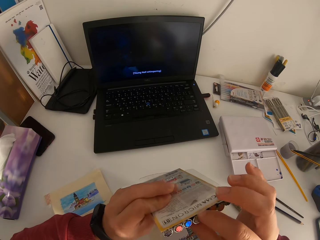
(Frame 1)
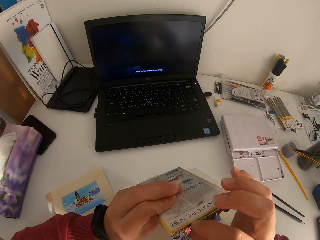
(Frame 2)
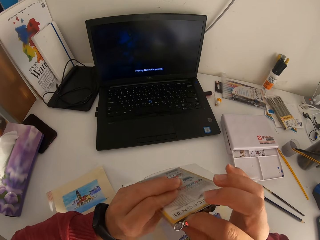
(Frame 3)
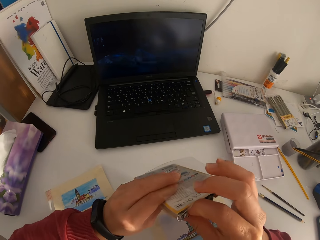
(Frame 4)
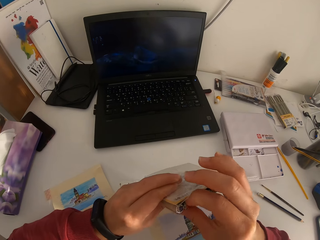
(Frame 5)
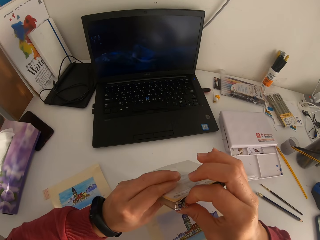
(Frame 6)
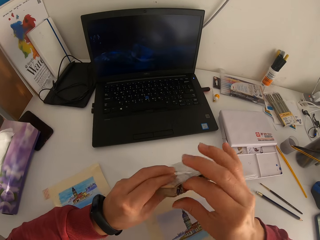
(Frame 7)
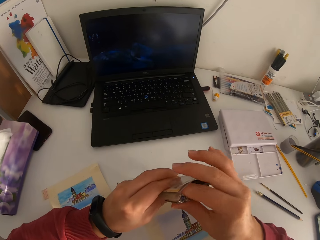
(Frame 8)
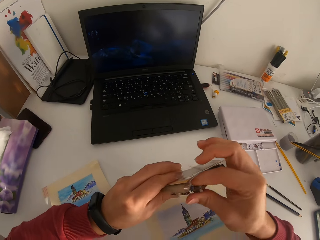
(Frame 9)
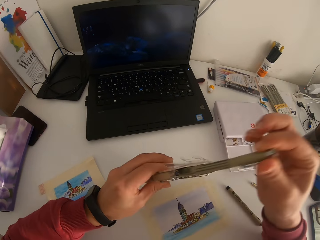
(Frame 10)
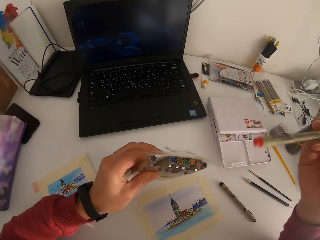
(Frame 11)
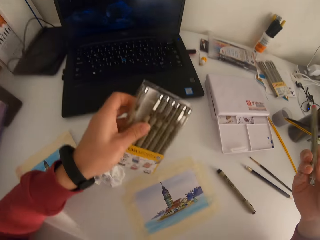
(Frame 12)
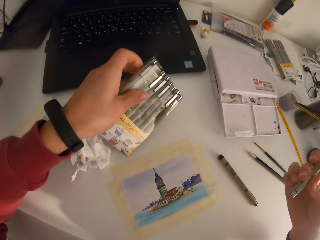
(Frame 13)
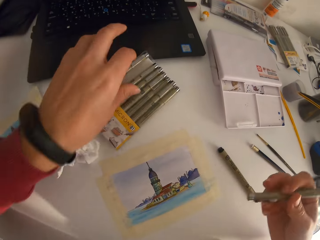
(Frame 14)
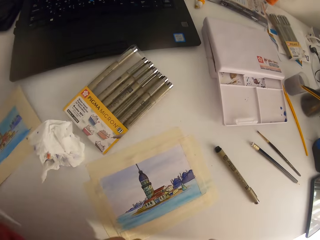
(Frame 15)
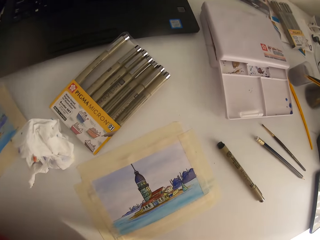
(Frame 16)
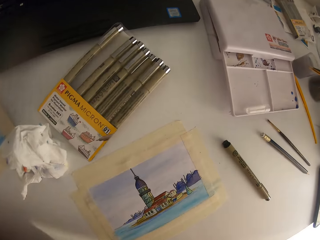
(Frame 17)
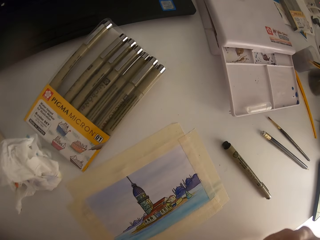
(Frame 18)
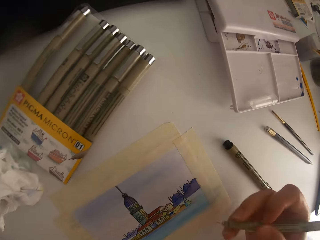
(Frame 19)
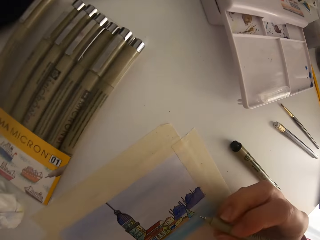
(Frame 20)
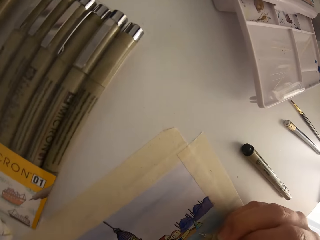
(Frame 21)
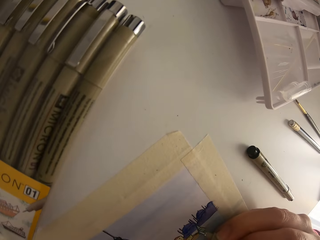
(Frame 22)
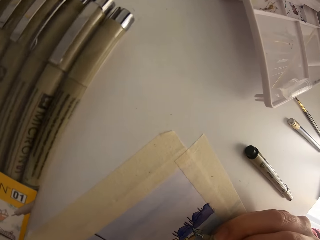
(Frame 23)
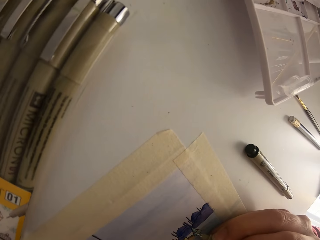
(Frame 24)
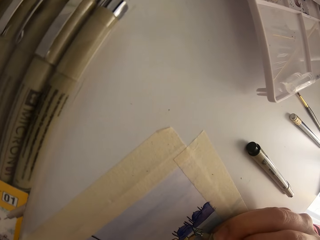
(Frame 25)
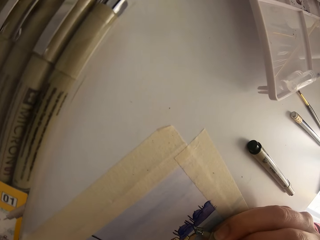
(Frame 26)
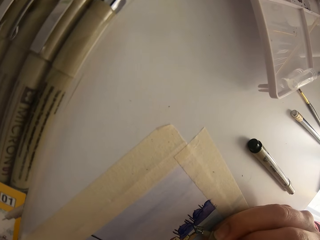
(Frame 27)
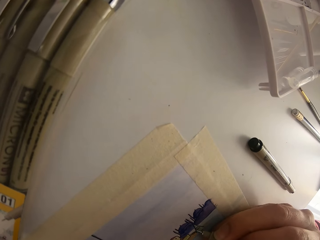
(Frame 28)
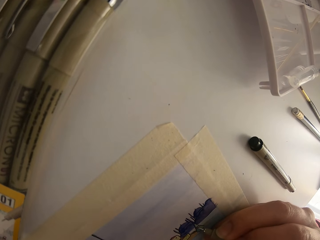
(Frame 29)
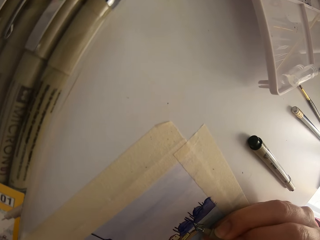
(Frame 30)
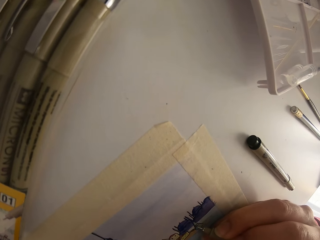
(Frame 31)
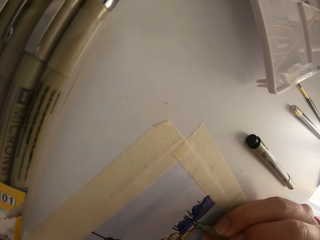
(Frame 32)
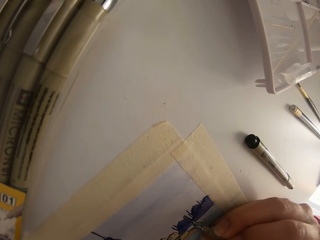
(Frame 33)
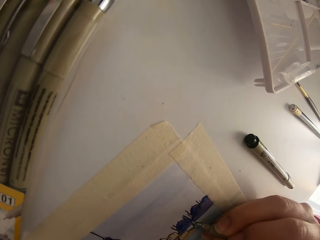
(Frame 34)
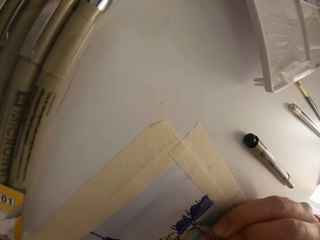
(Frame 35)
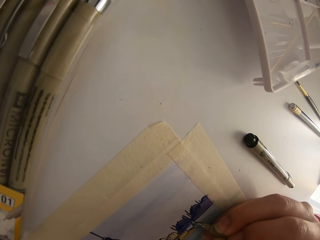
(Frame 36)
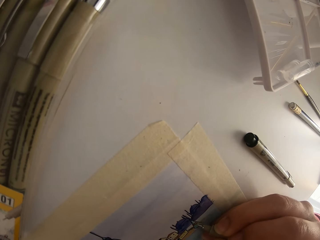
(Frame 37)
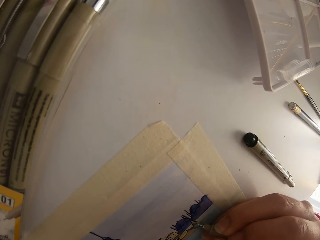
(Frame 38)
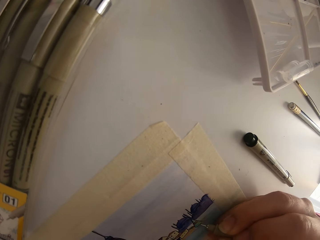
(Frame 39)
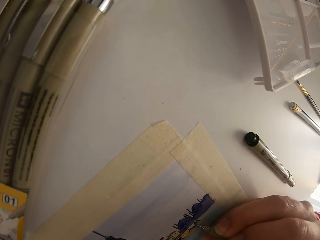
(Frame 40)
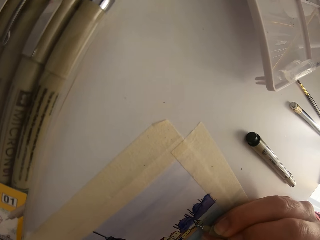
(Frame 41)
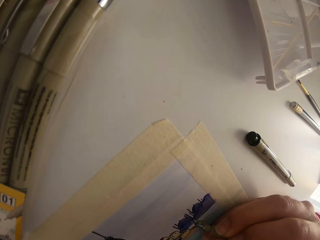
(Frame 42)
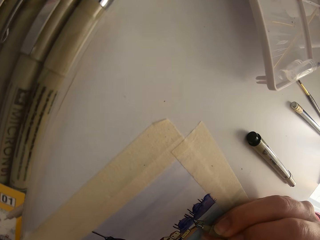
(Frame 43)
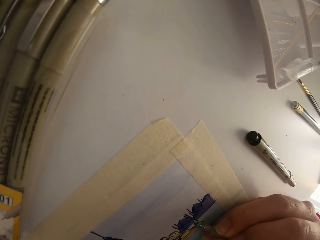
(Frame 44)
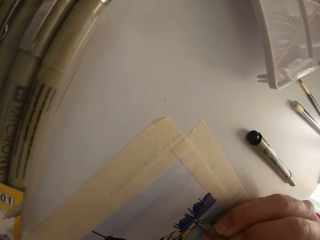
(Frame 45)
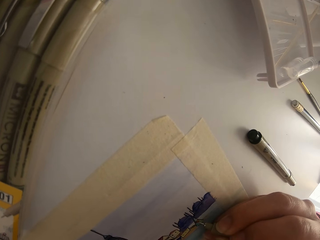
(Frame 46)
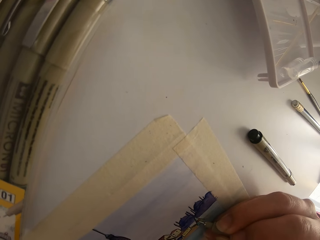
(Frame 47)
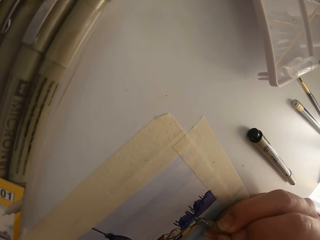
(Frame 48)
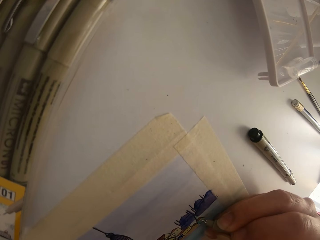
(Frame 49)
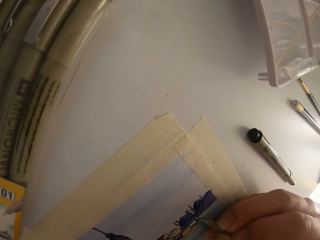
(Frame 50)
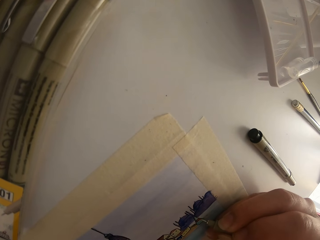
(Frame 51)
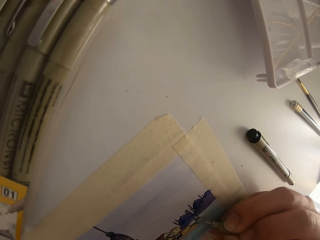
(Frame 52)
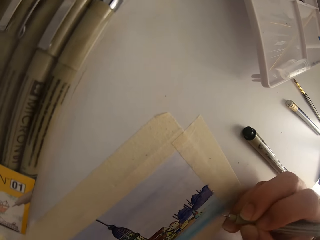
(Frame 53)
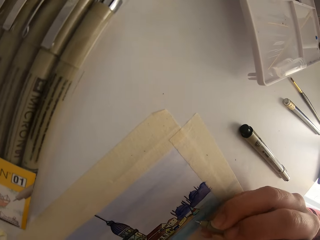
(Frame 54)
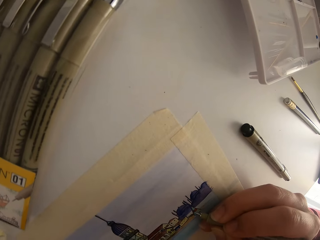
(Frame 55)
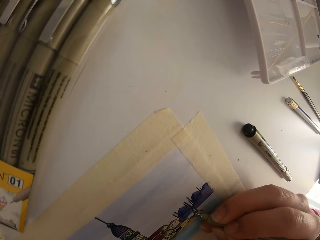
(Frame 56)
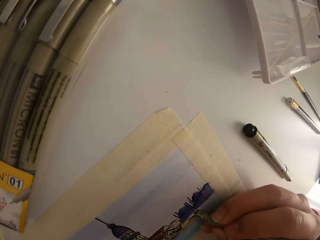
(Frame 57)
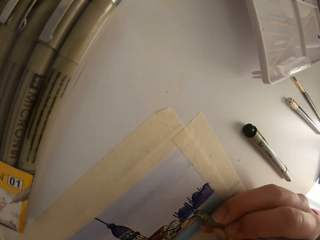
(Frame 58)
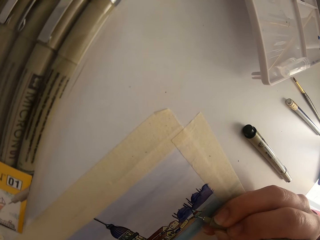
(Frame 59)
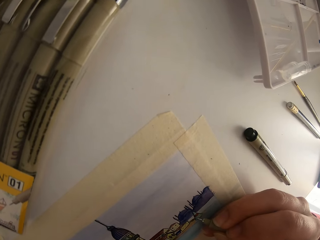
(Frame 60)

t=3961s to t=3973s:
The camera wearer picks one drawing pen from the set. They draw a picture on the paper.

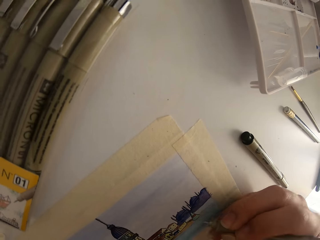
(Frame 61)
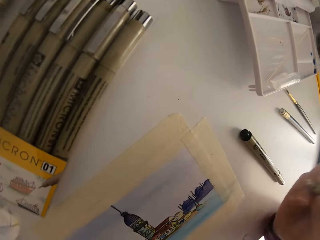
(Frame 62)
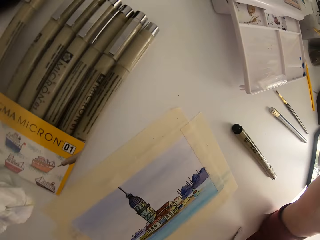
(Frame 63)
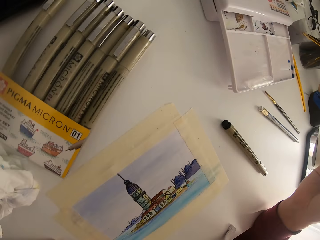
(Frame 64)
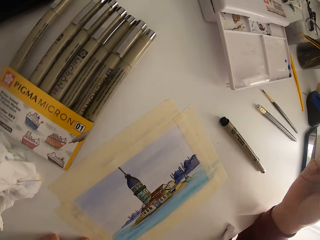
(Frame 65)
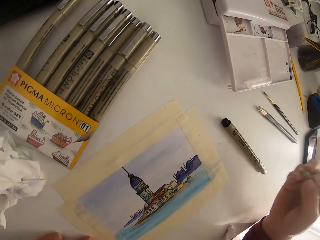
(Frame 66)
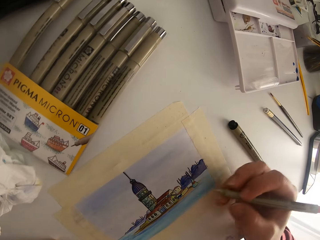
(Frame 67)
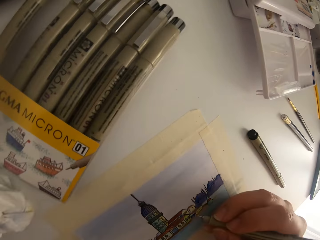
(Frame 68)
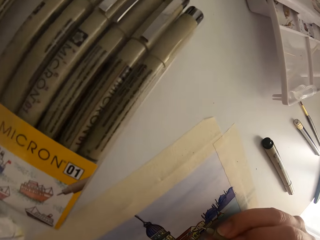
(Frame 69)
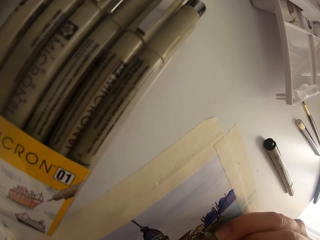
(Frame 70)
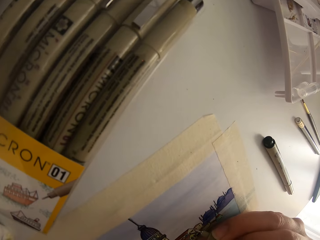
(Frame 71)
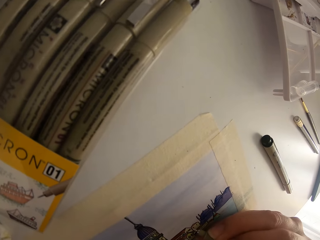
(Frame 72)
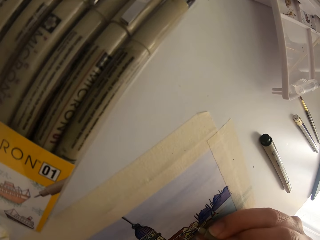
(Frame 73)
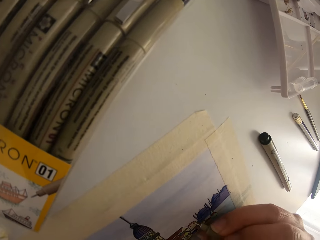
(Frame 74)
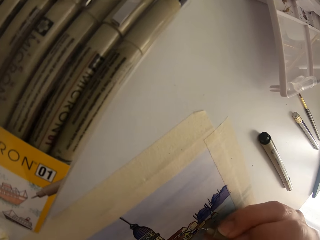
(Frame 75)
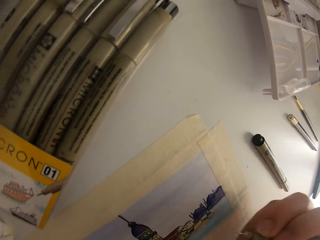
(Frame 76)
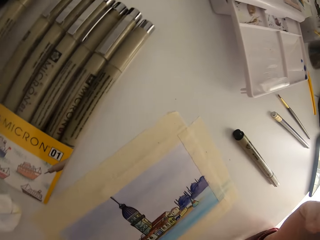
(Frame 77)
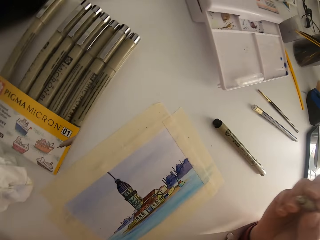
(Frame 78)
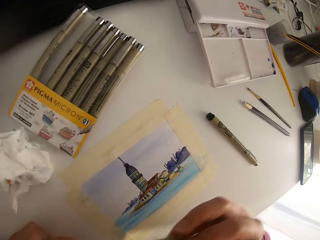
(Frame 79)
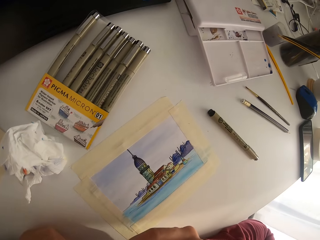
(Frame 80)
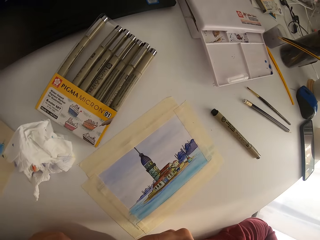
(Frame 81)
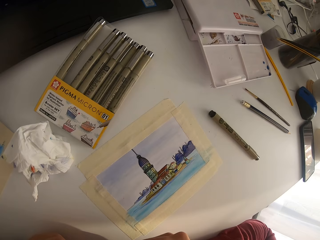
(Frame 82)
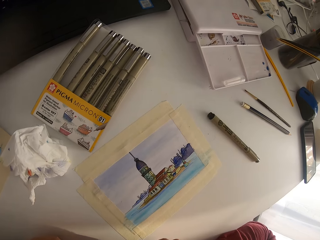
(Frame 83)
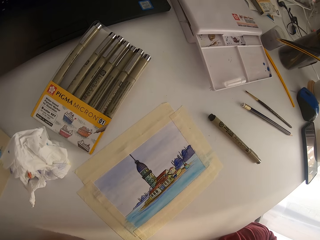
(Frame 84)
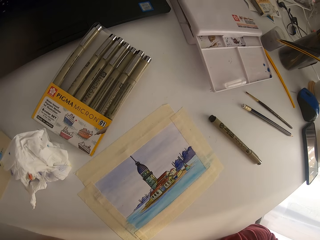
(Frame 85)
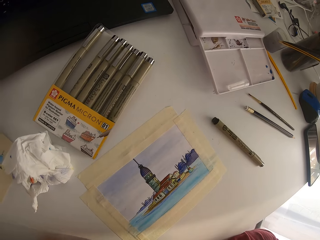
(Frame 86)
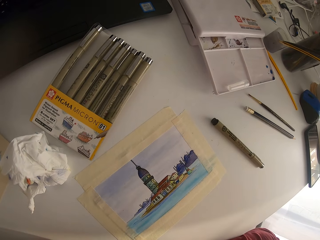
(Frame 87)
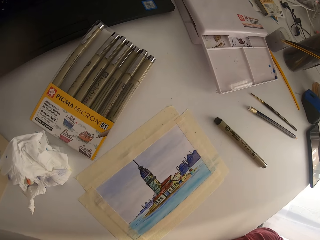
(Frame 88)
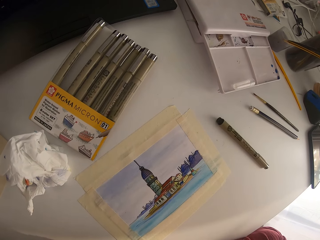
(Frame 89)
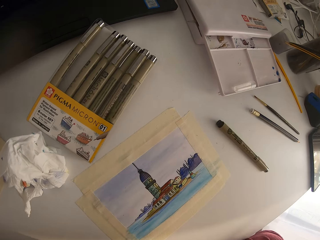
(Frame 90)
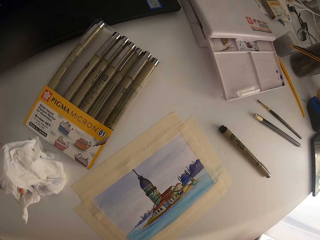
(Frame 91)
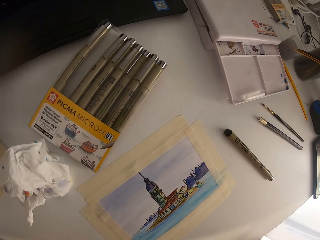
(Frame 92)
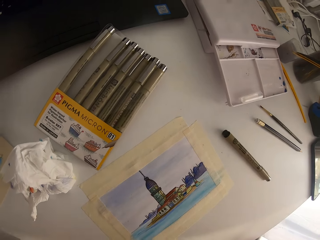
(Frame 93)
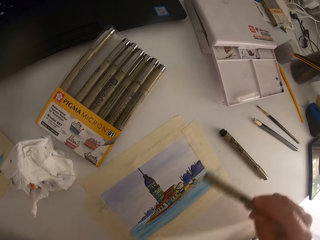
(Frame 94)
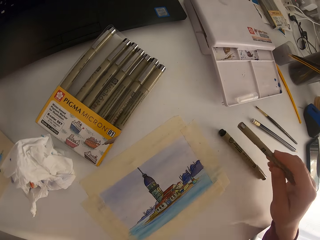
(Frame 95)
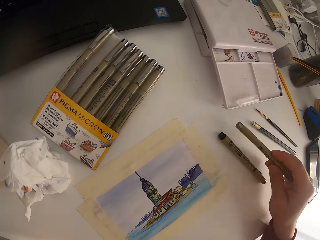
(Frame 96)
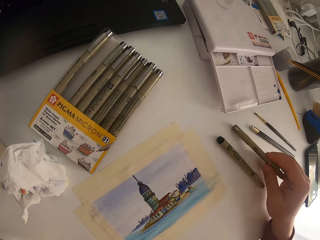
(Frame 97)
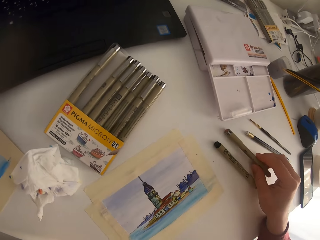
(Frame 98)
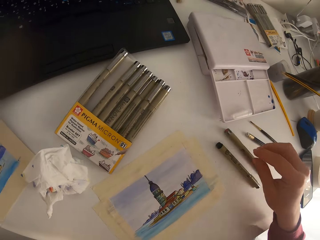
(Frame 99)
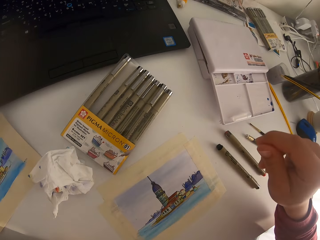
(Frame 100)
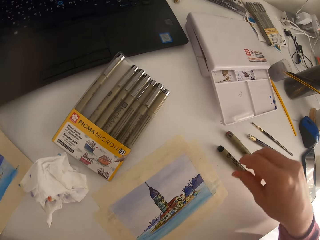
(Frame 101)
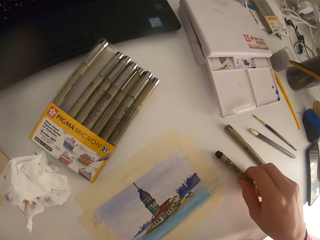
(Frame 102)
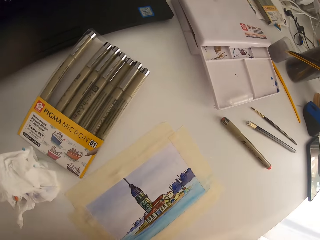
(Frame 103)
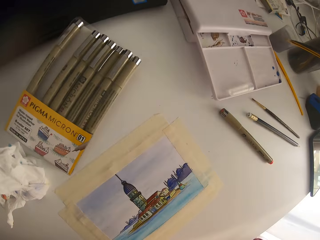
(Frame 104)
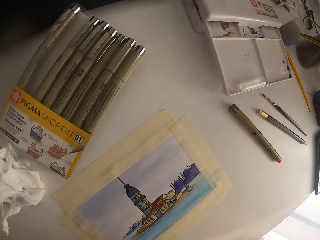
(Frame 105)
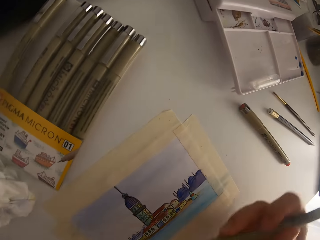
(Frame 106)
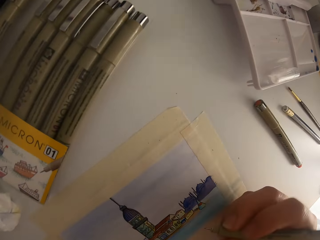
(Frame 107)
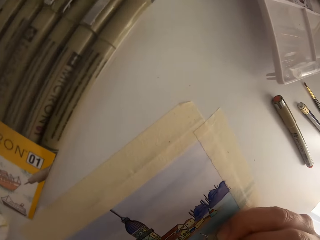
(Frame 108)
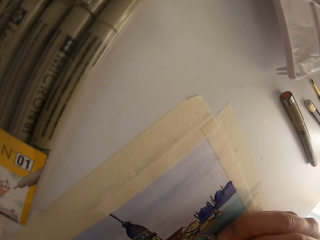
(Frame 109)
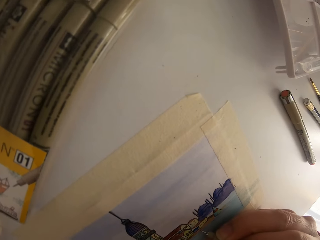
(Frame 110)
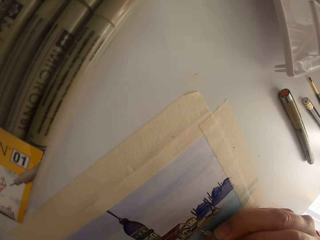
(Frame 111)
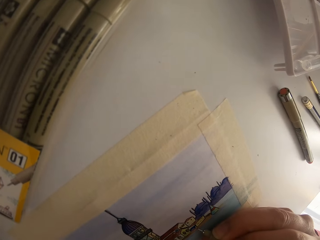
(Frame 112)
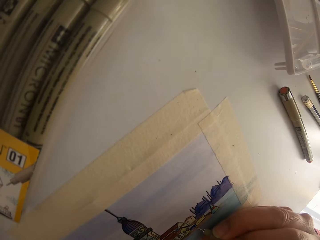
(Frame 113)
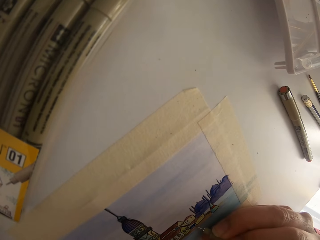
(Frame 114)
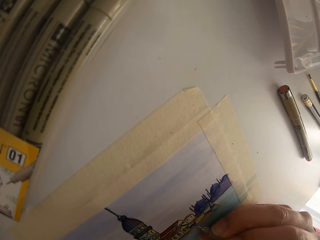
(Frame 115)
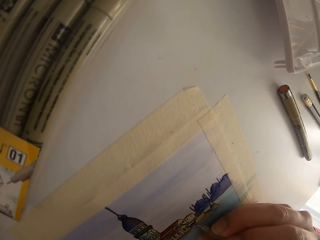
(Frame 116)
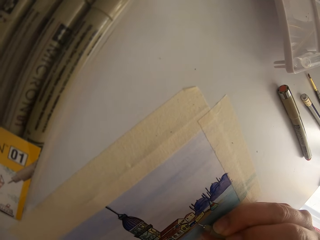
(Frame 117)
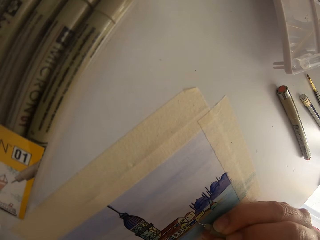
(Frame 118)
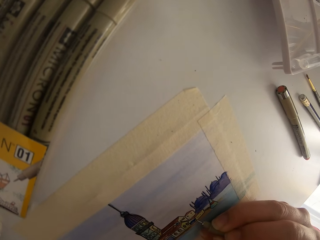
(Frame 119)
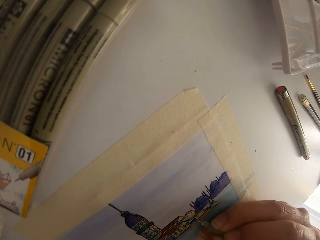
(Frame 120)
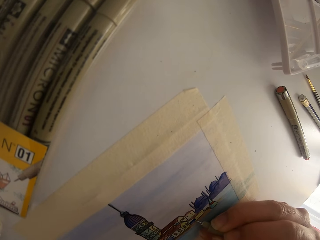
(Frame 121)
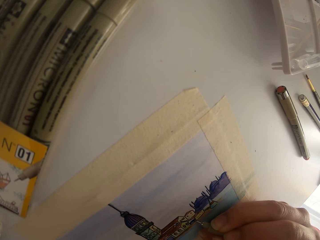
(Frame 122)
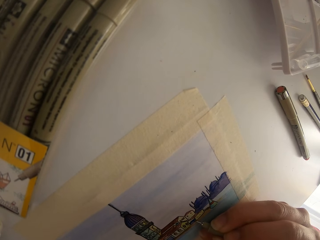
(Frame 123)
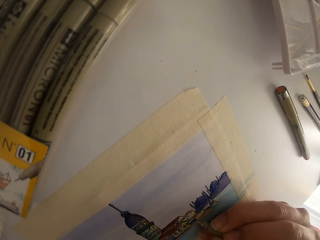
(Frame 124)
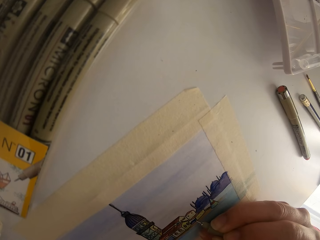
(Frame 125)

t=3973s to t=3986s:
The camera wearer stops drawing. They look around. They put the drawing pen on the table. They pick a drawing pen. They draw a picture on the paper.
